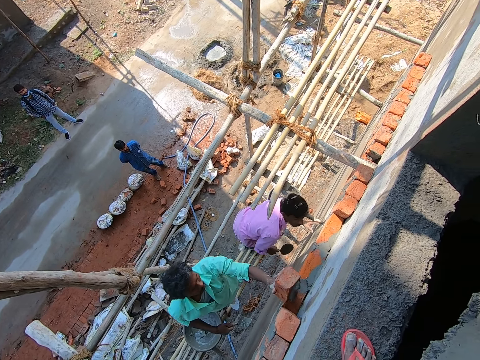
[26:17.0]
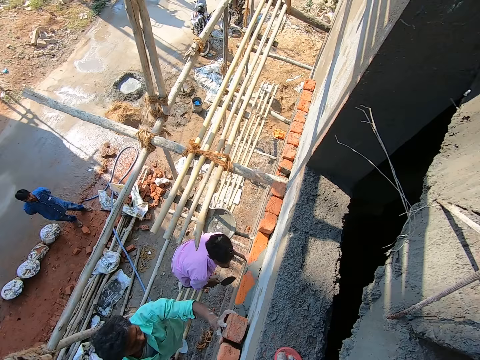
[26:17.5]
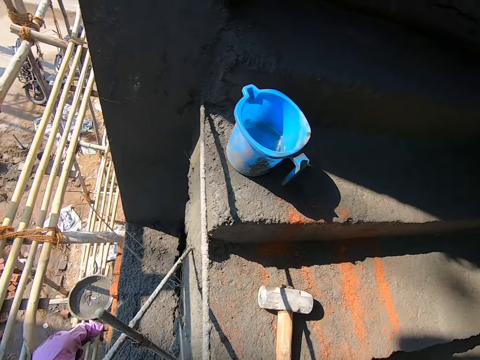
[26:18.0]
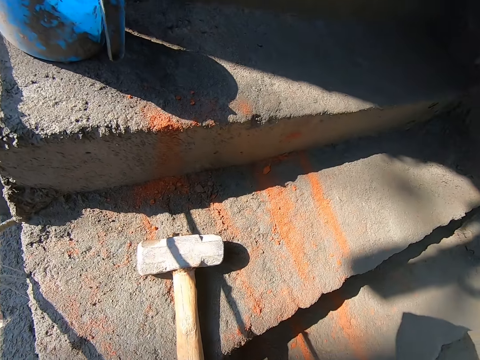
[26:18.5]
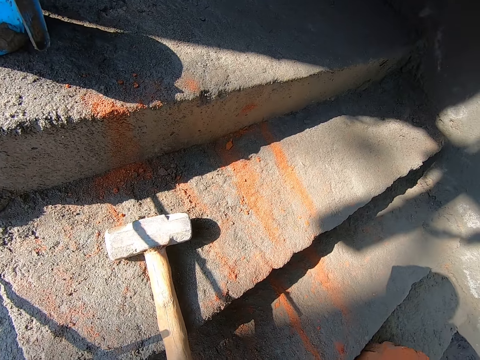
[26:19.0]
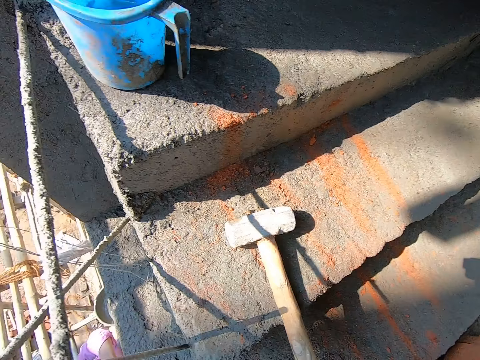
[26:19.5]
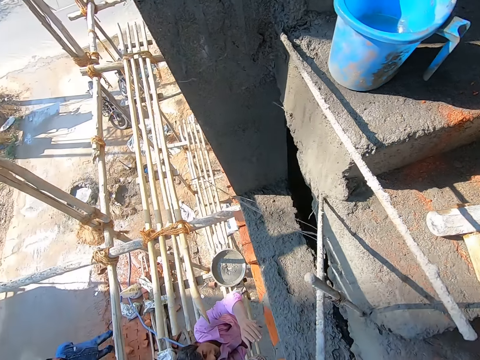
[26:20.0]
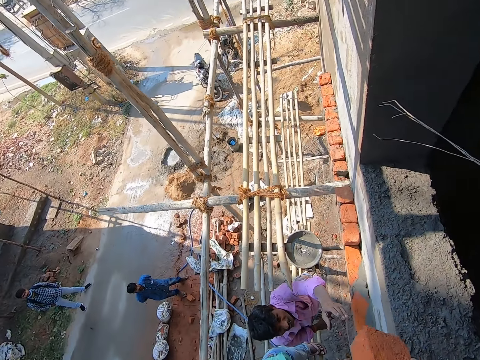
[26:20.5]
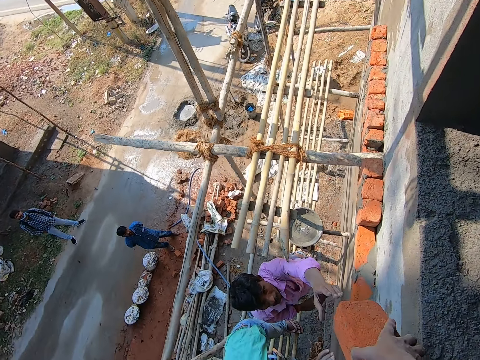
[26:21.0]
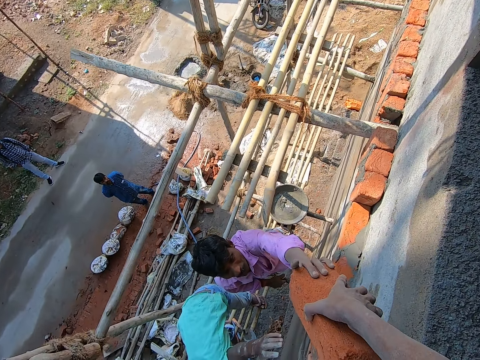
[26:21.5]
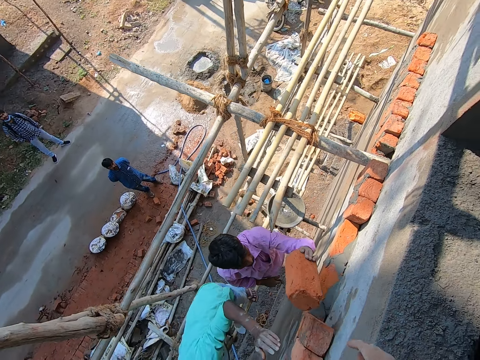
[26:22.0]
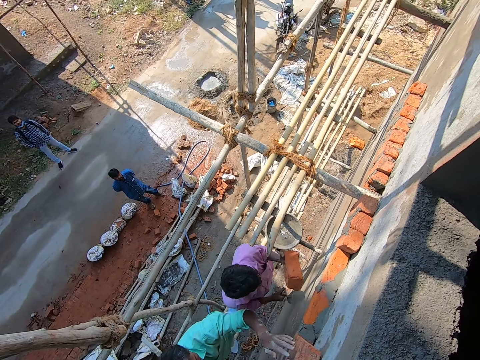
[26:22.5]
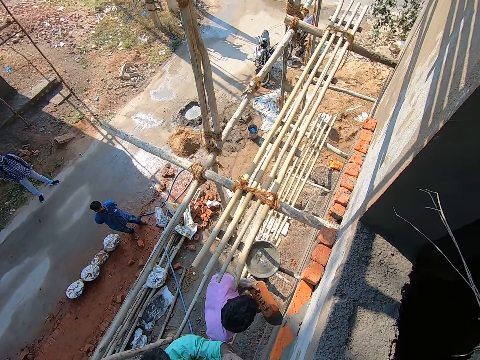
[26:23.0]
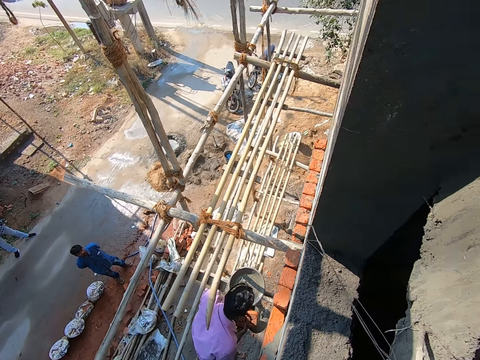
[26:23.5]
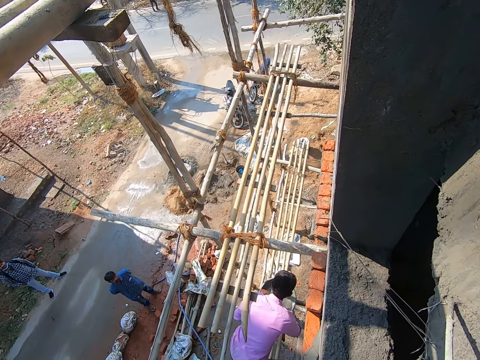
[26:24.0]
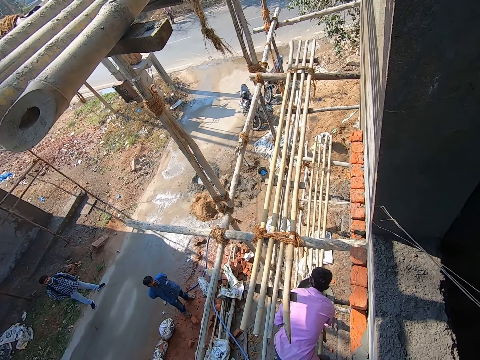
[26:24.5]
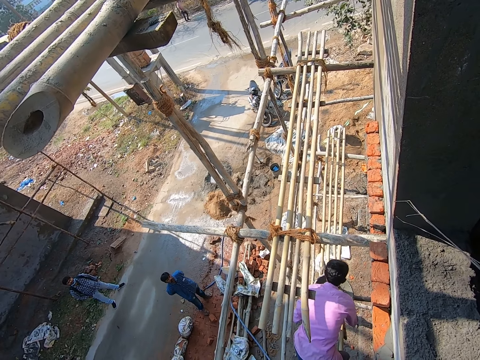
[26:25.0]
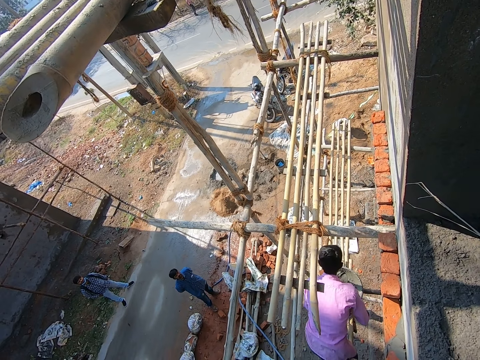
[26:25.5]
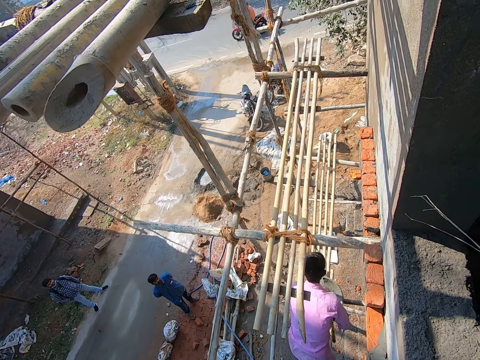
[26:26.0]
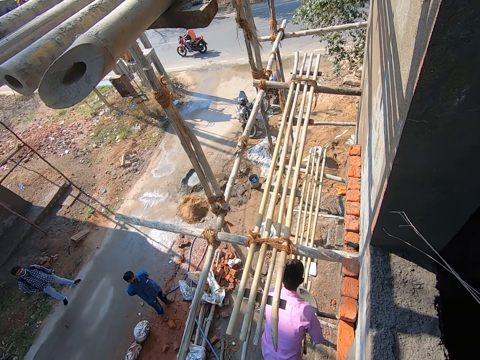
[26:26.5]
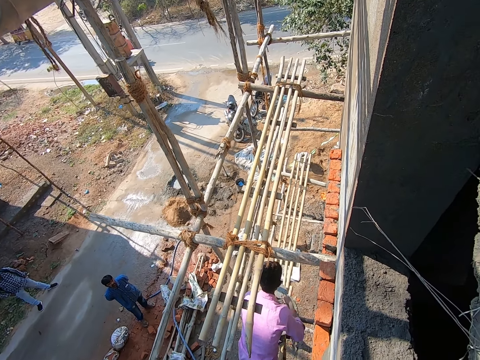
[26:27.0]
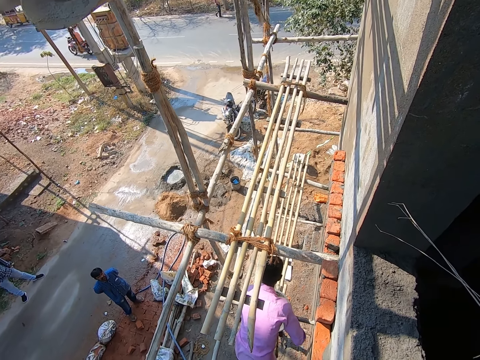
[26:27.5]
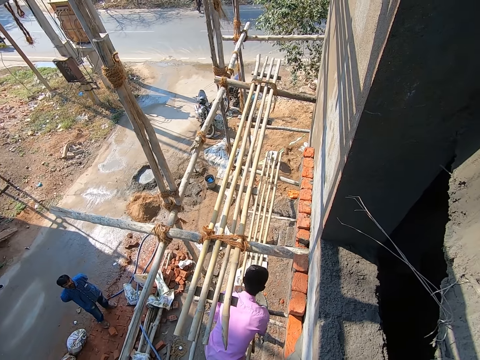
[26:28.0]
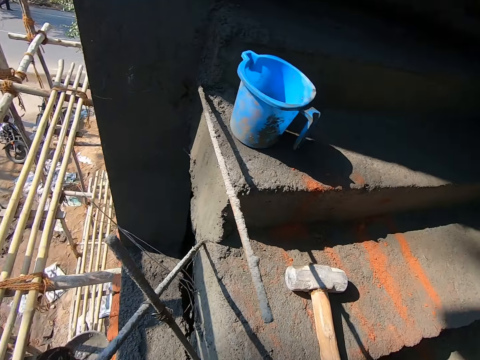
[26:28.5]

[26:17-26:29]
A man lays the brick on the building with his left hand. The camera wearer looks around the construction site. They pick a brick. Another man receives a brick from the camera wearer with his left hand. The first man picks a brick. The camera wearer looks around the construction site. The first man applies cement on the brick. The camera wearer looks around the construction site.

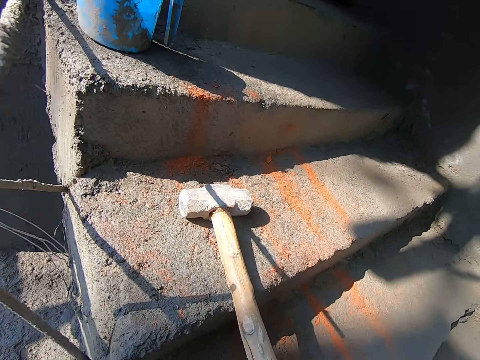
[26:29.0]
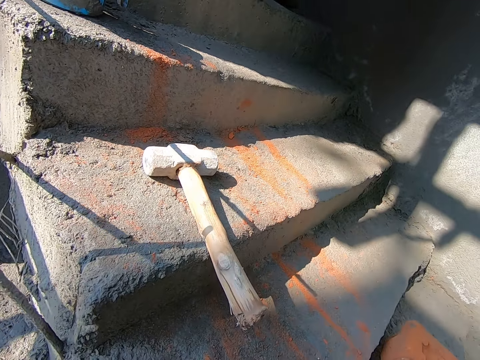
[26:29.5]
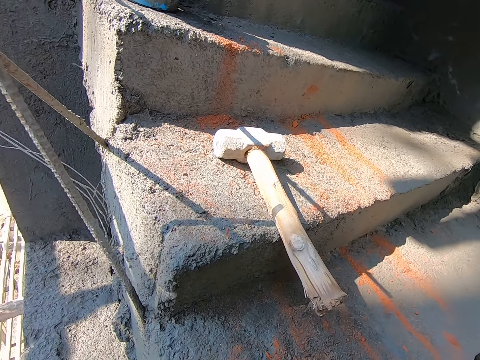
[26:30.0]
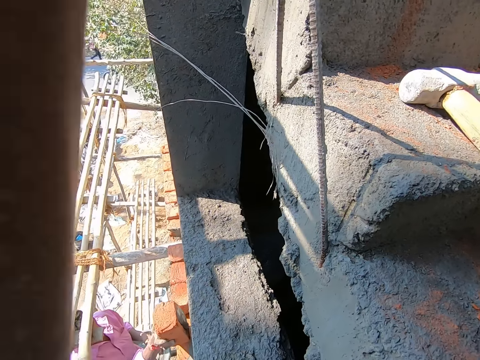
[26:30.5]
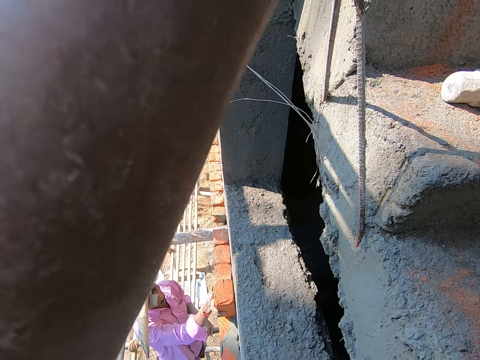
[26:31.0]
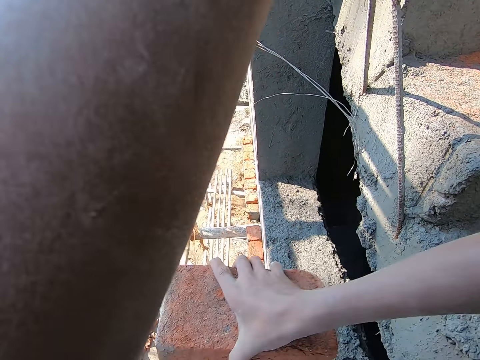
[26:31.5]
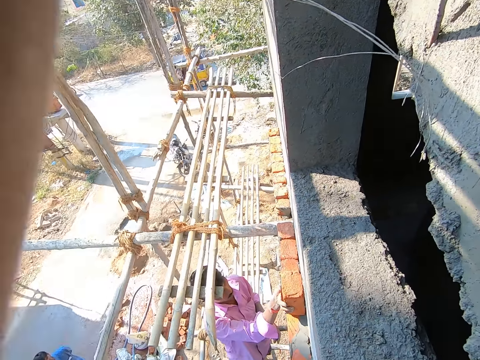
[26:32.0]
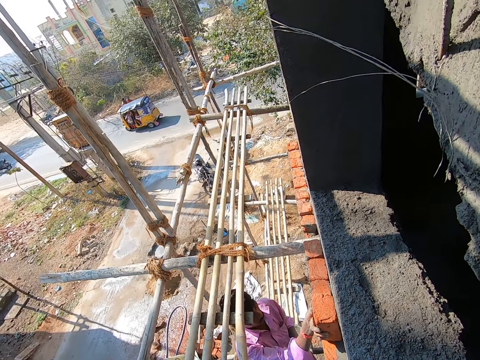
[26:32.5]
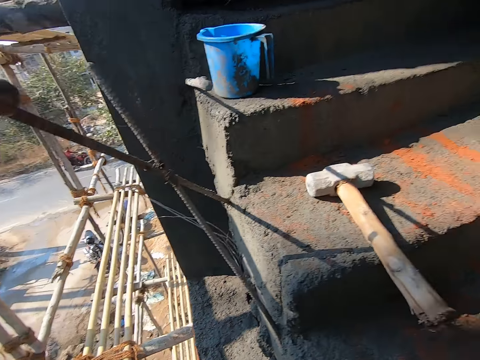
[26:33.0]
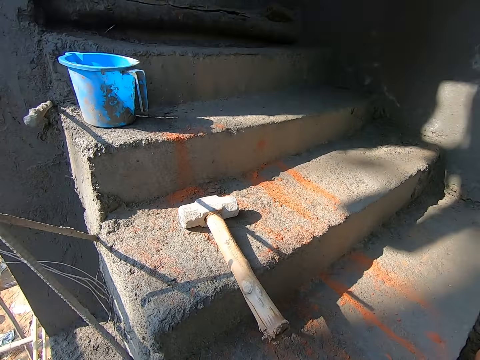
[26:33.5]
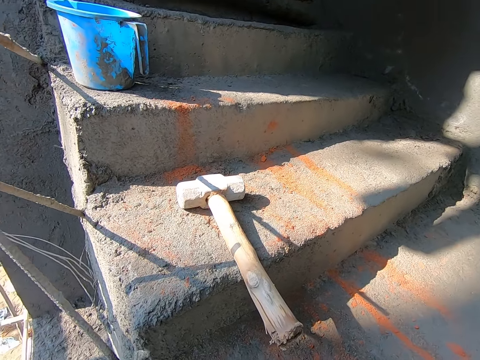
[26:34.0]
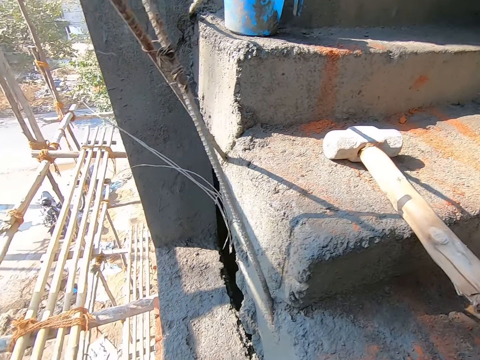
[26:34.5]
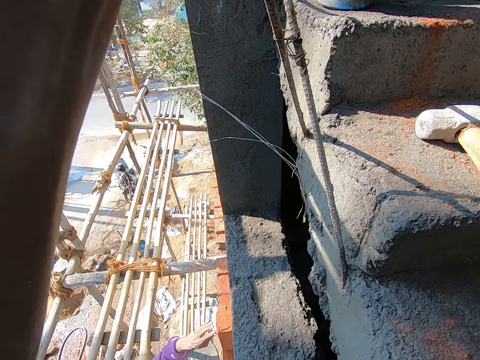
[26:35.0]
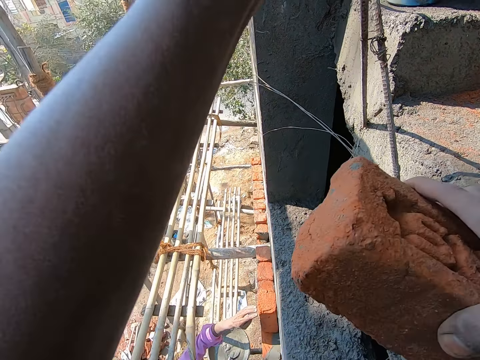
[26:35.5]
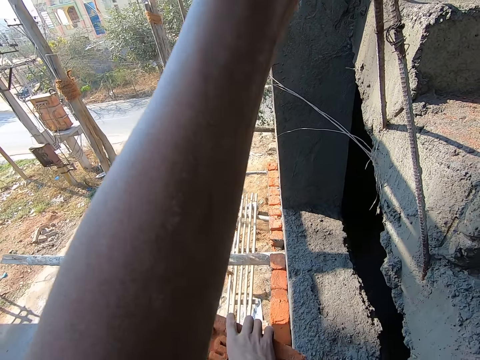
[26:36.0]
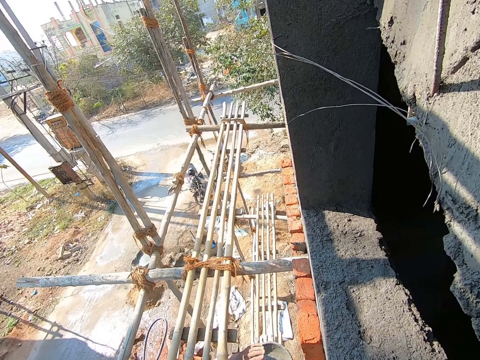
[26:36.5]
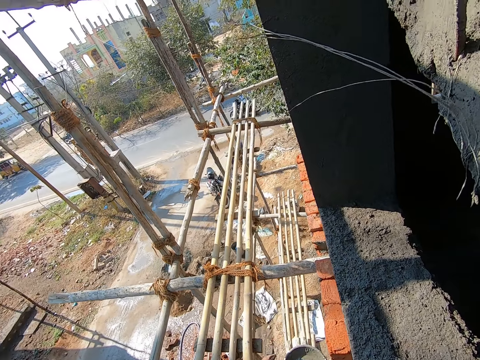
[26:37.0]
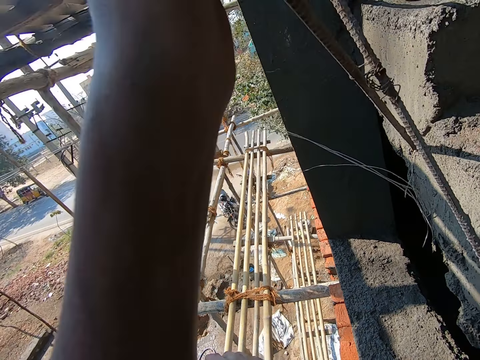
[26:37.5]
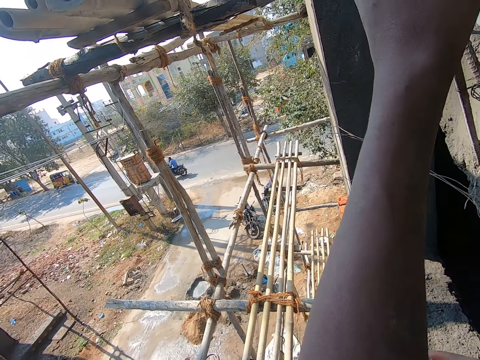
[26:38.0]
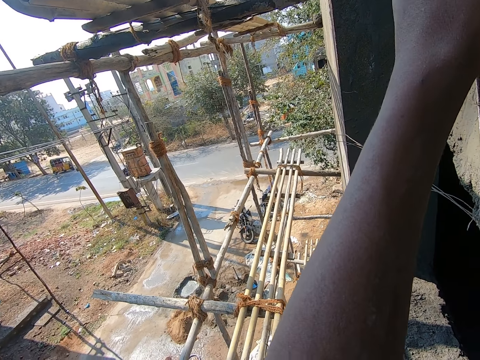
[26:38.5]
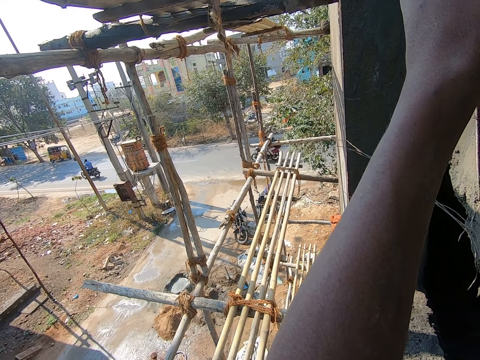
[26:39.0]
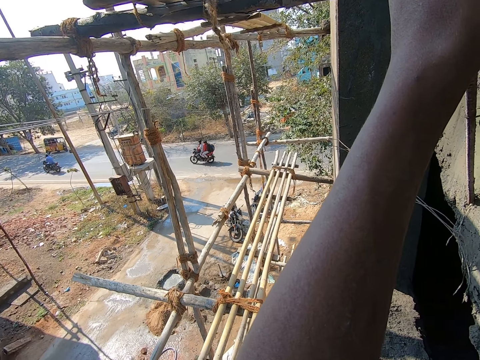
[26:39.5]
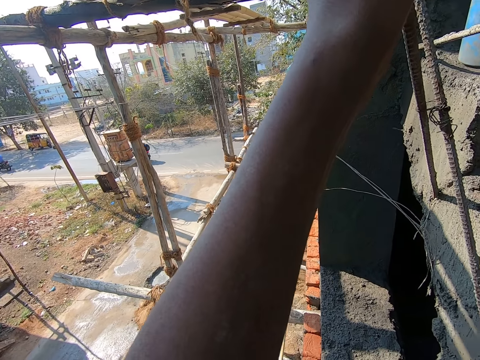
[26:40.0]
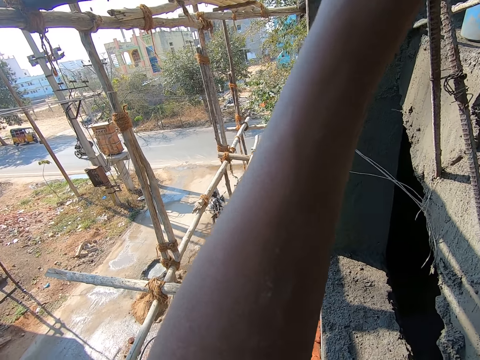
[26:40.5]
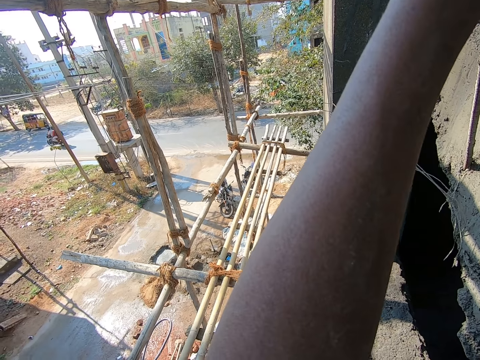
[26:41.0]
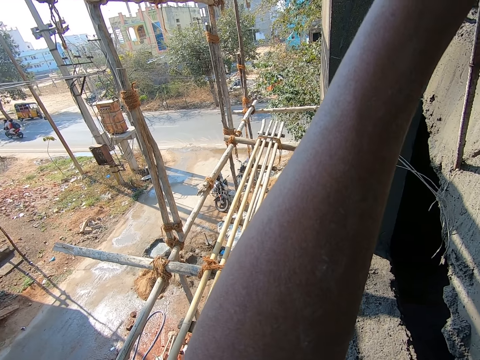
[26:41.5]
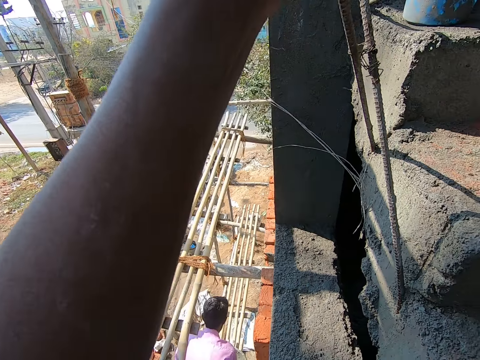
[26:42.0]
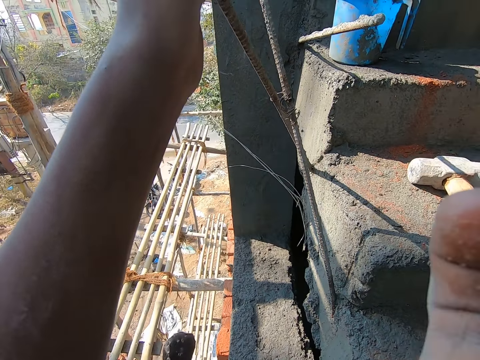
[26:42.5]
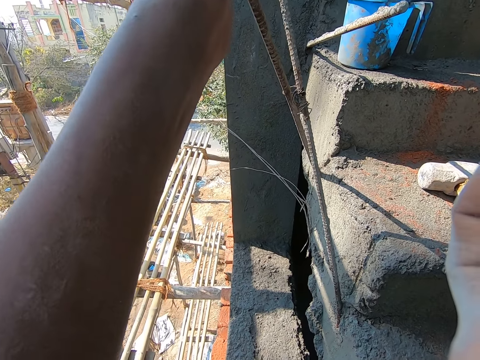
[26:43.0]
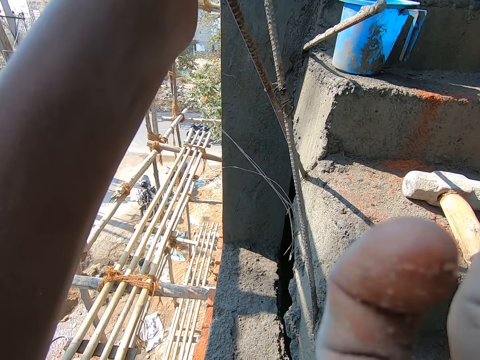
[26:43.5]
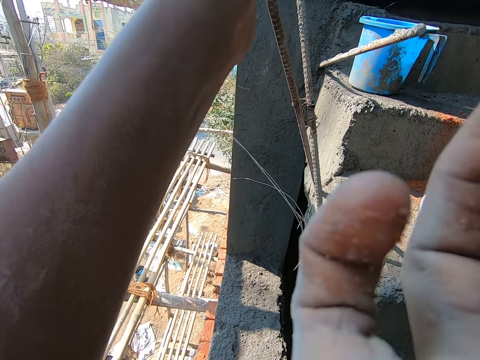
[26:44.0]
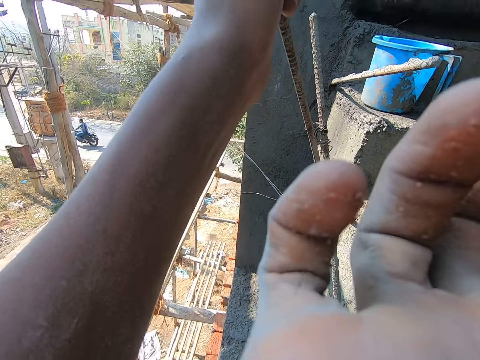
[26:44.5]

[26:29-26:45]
The camera wearer picks a brick. A man lays the brick on the building with his right hand. The camera wearer passes a brick to the man with his right hand. Another man picks a brick. The camera wearer picks a brick. He passes a brick to the first man with his right hand. The other man picks a brick. The camera wearer looks around the construction site. He touches something.
